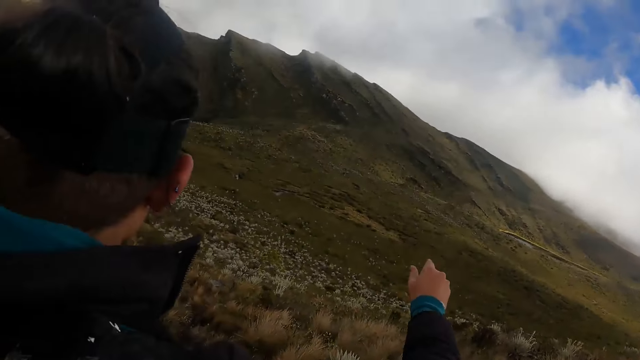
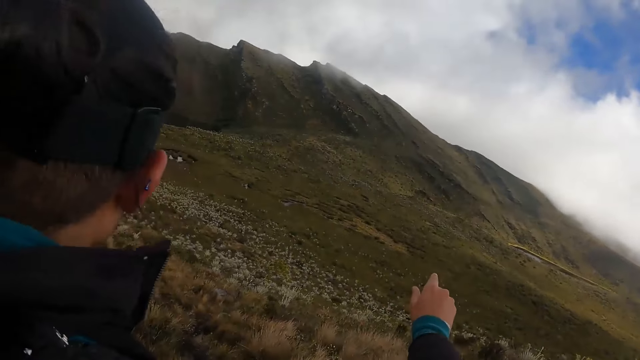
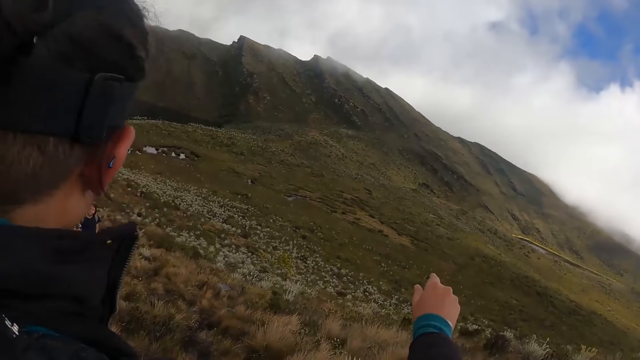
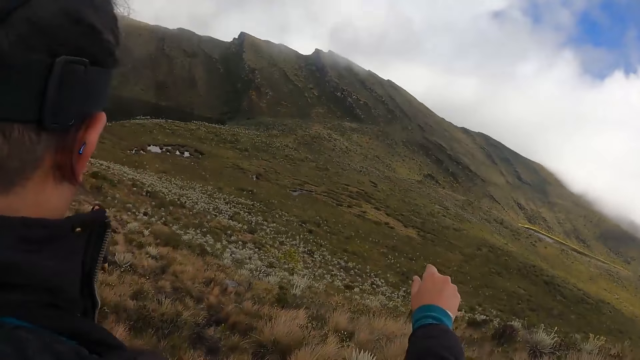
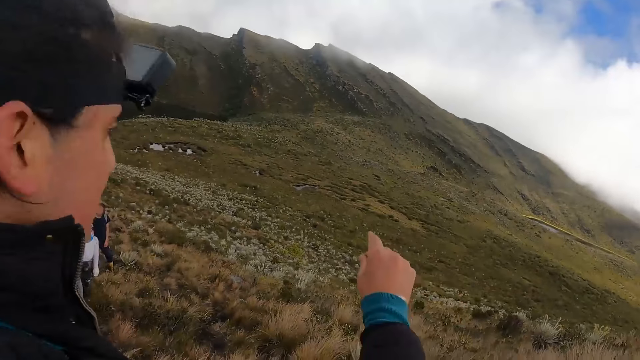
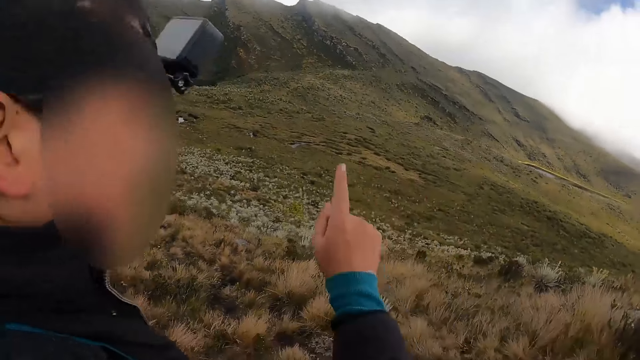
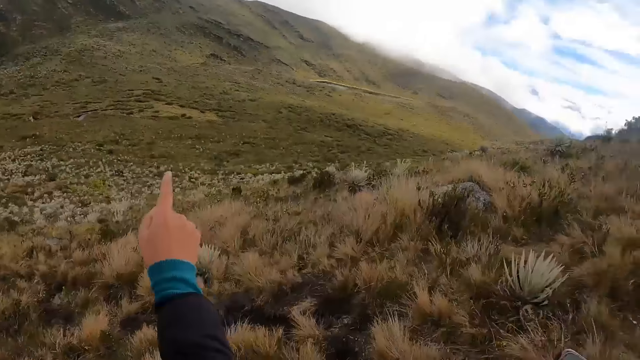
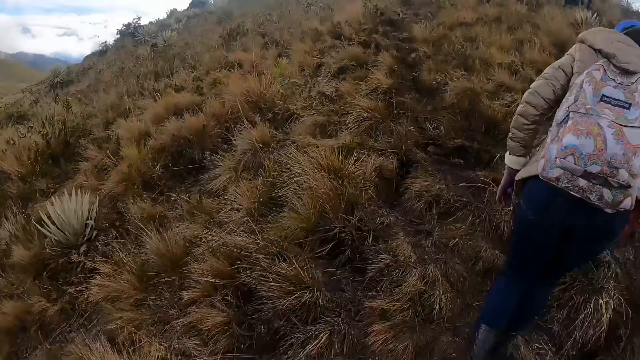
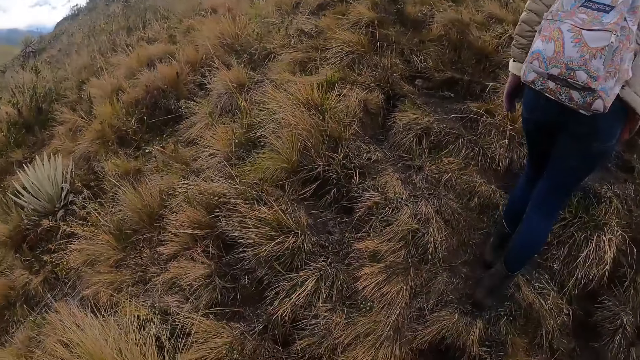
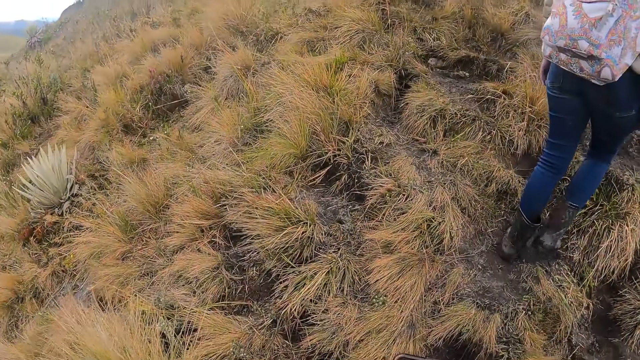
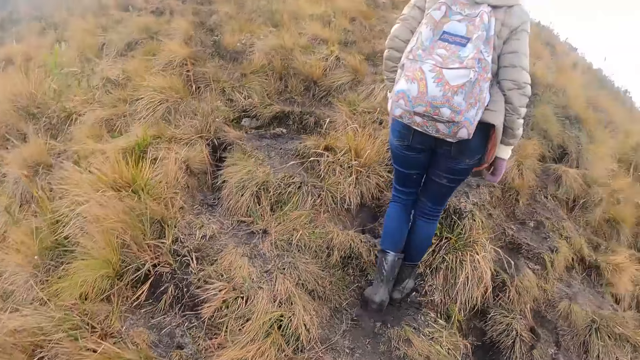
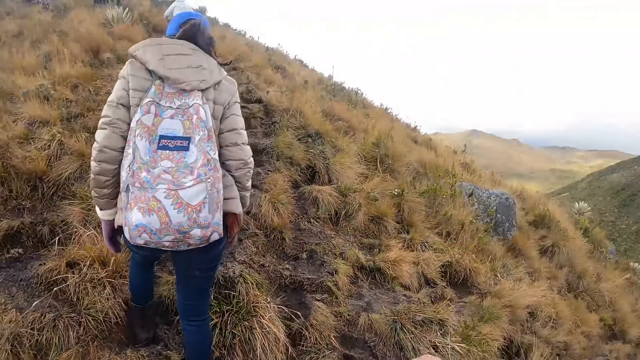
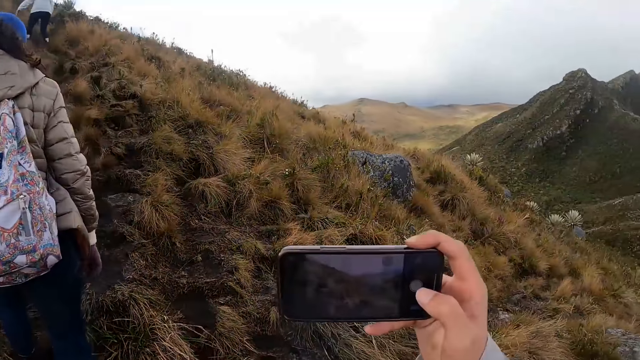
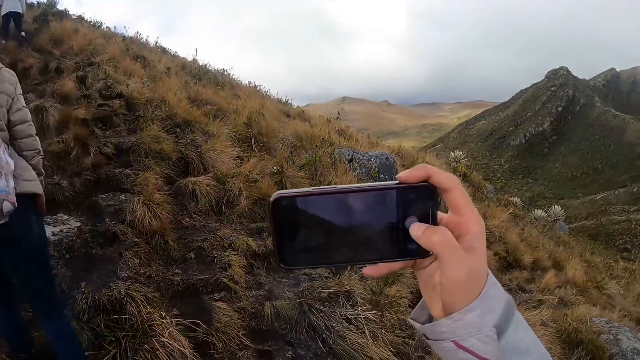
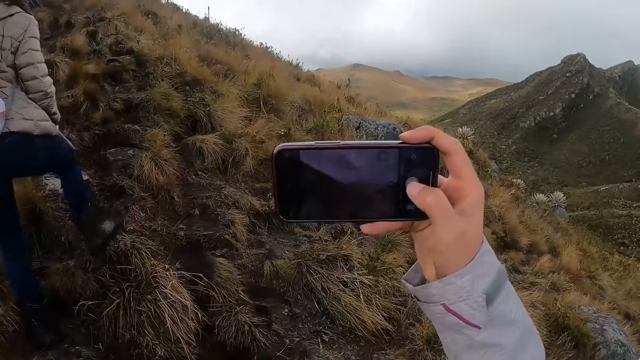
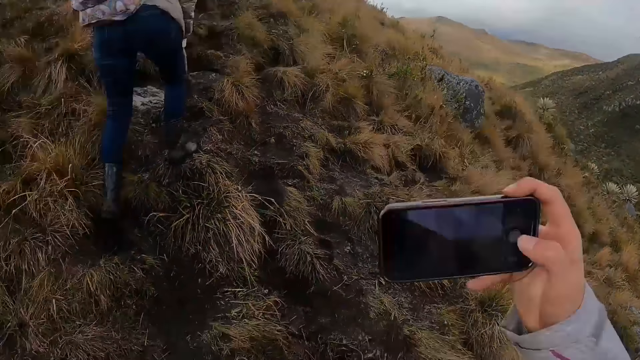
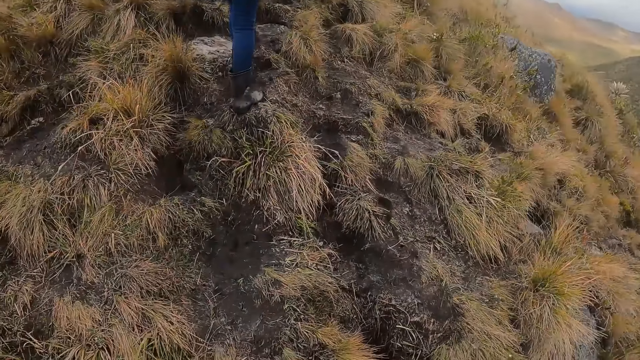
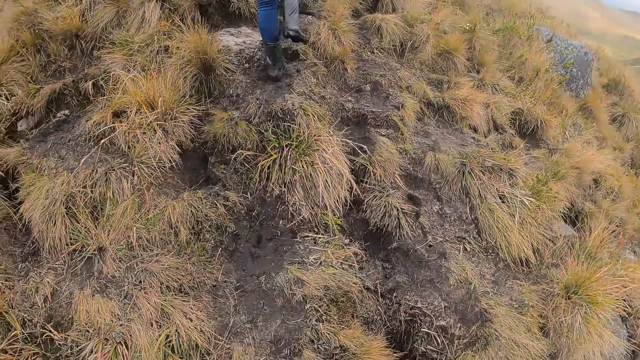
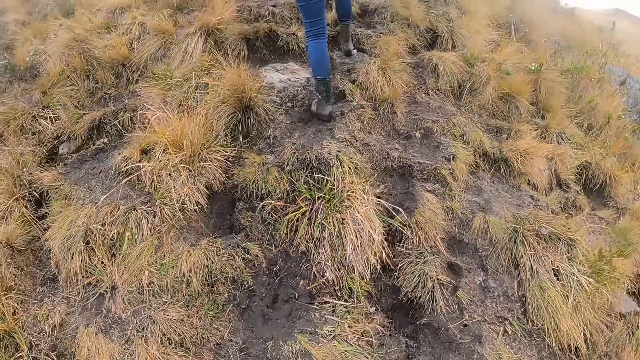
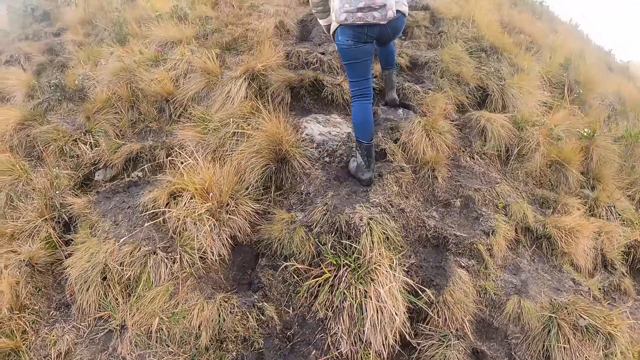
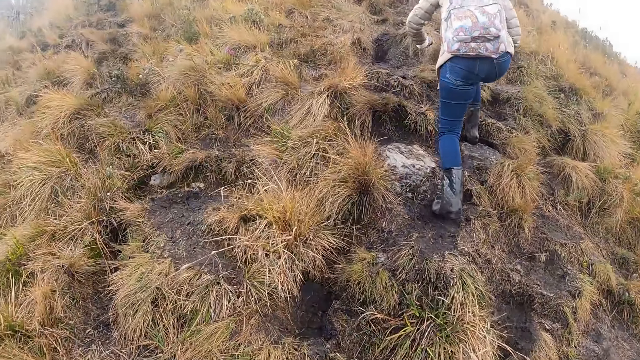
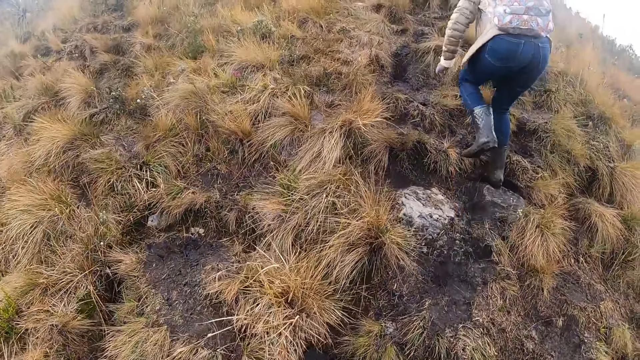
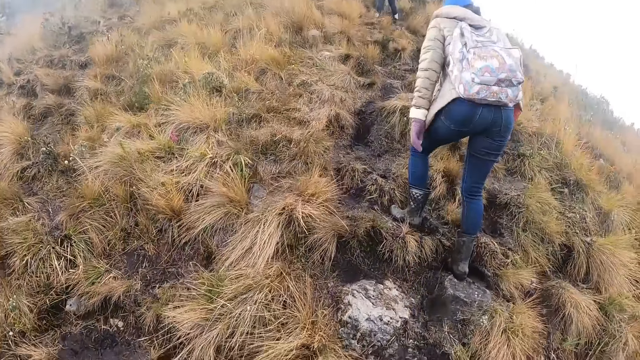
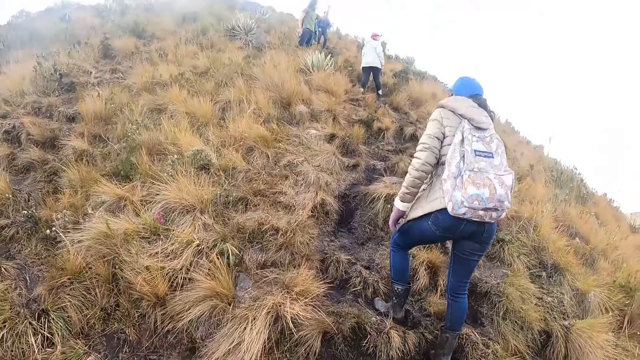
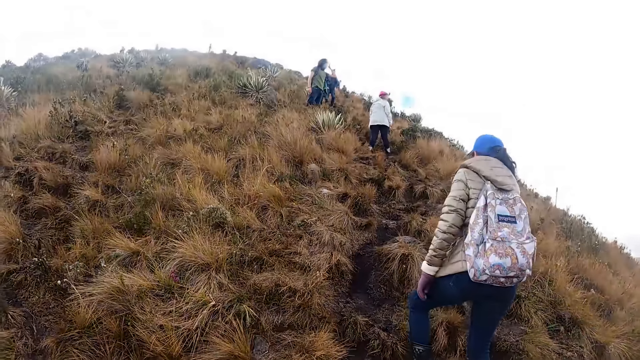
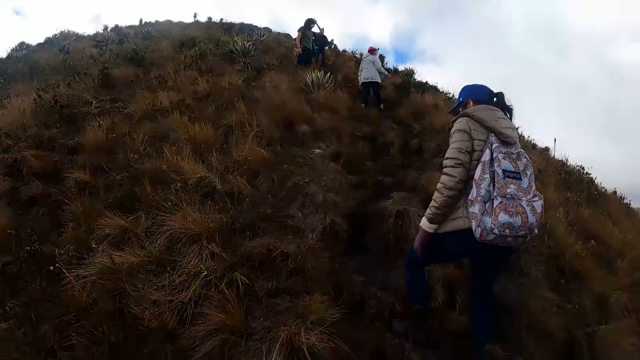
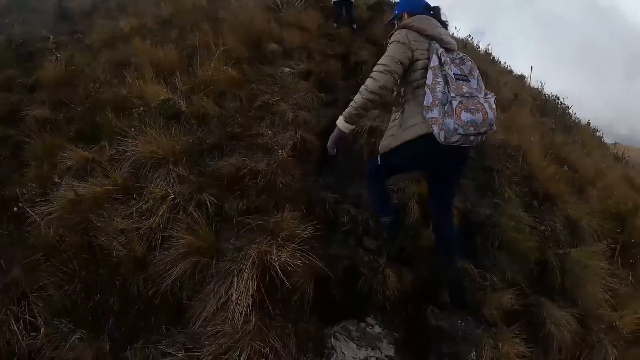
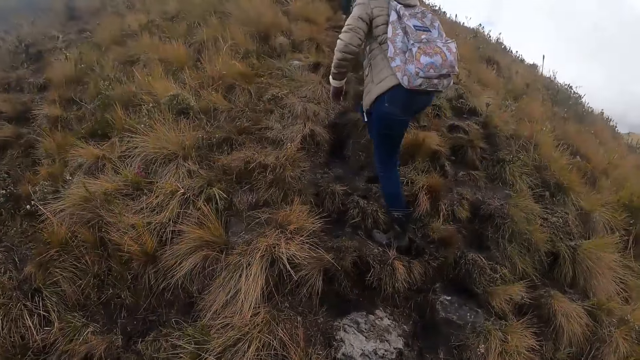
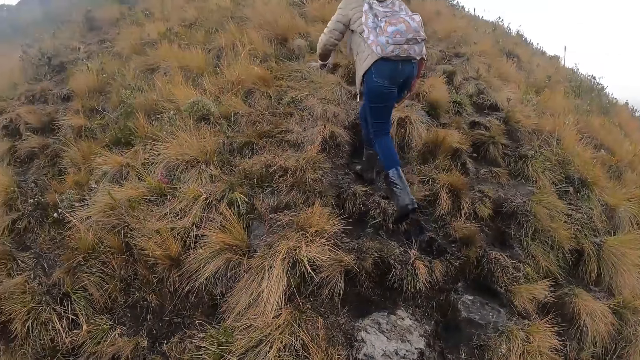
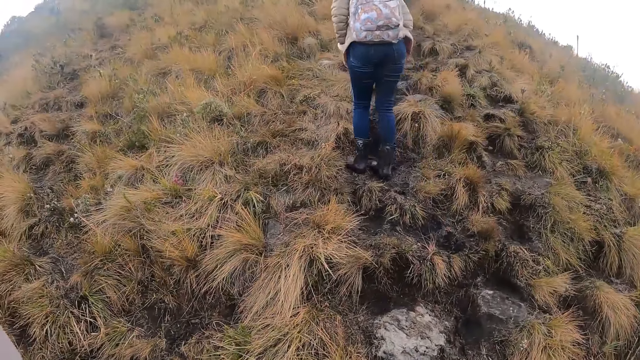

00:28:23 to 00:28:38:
The camera wearer looks at the man. The man interacts with the group of people. The camera wearer walks uphill. She takes photos. She operates the phone with her right hand. She walks uphill. She looks uphill.

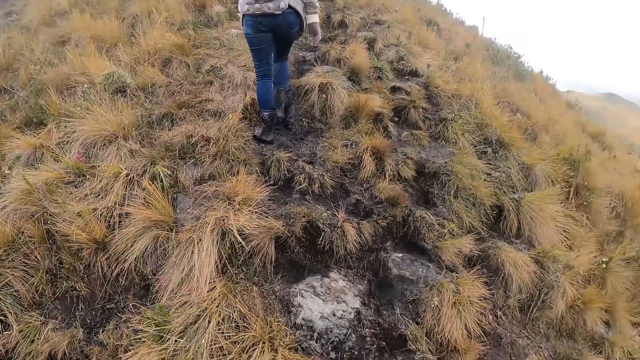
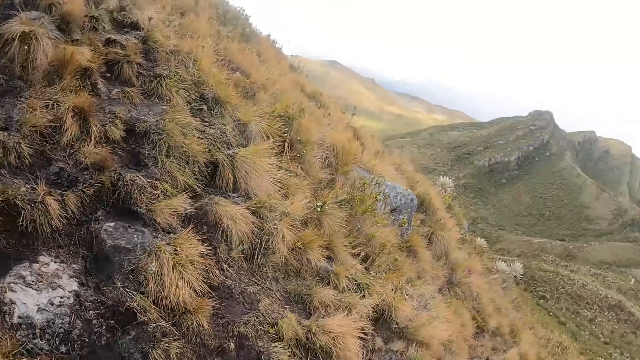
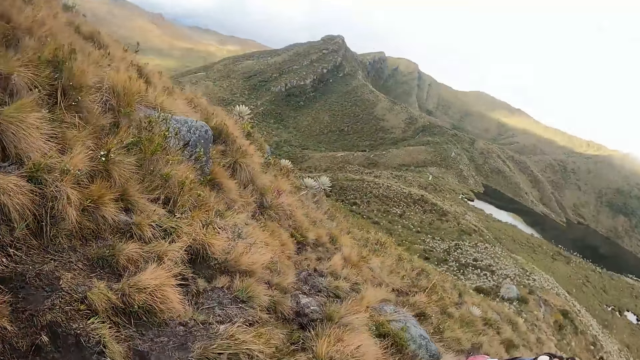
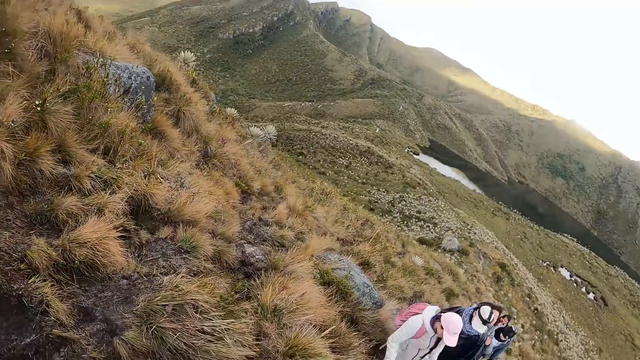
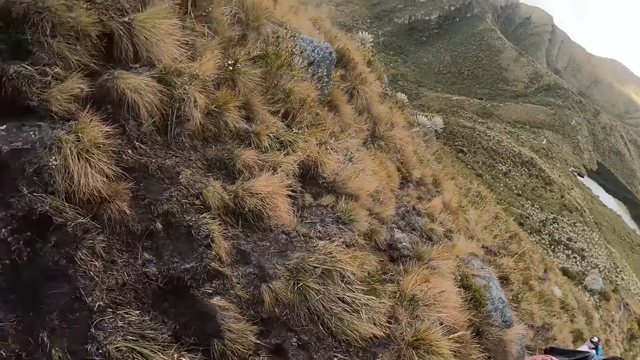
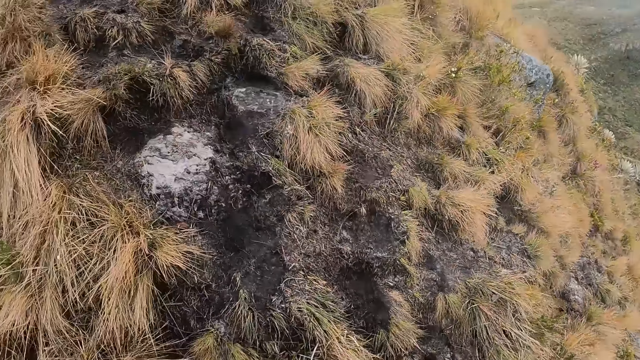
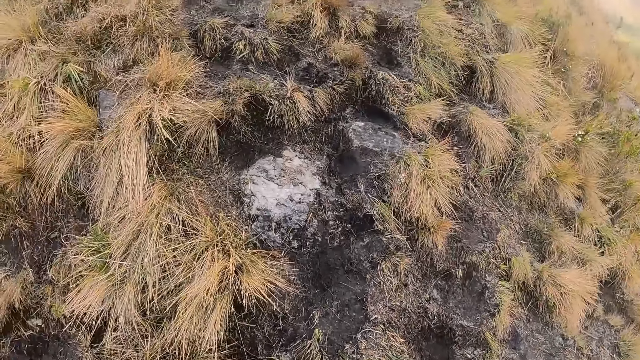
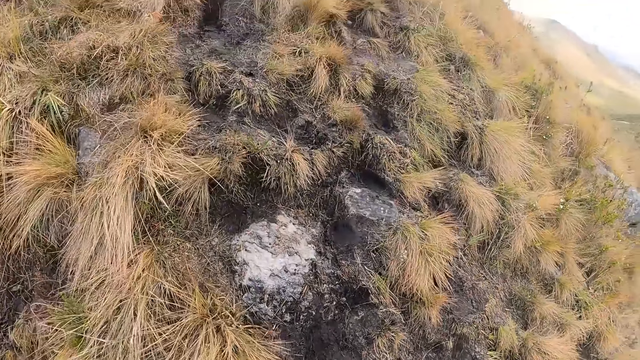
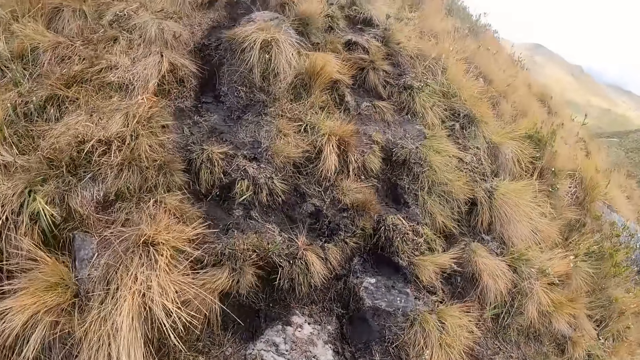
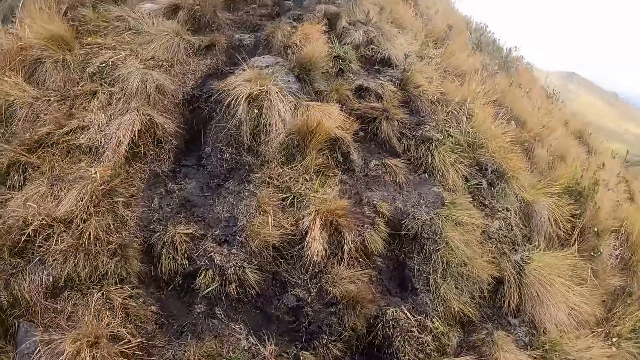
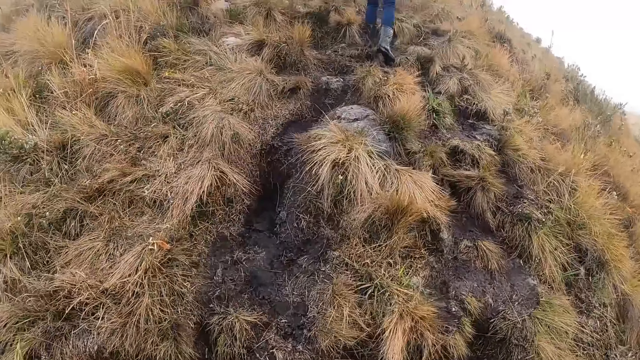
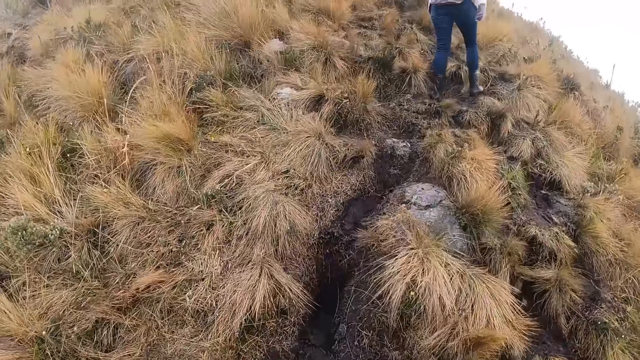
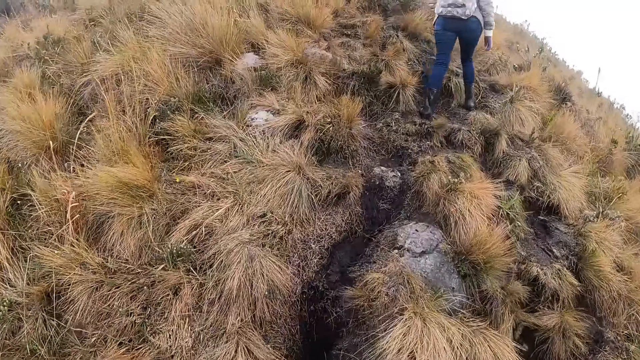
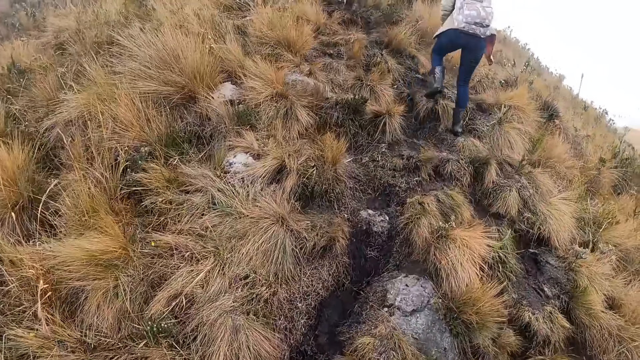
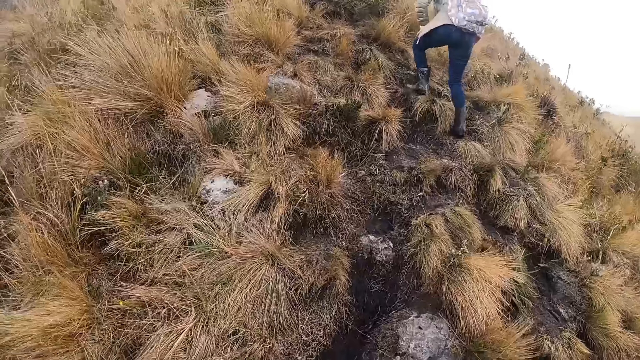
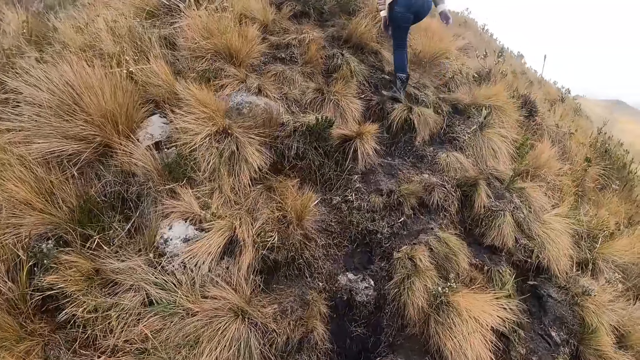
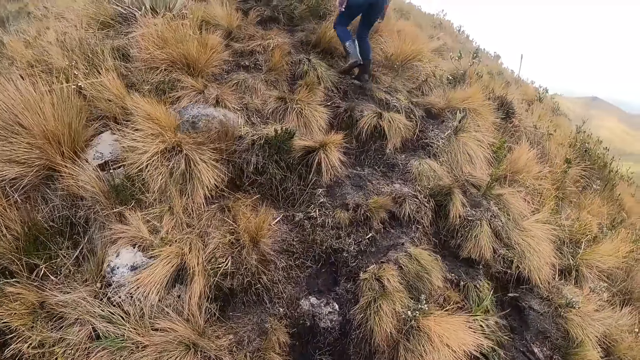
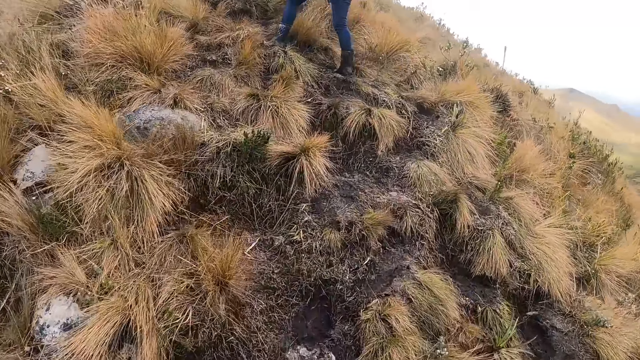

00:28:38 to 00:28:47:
The camera wearer looks around. They walk uphill.
